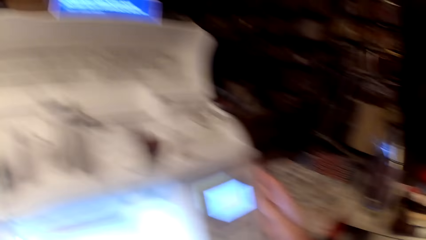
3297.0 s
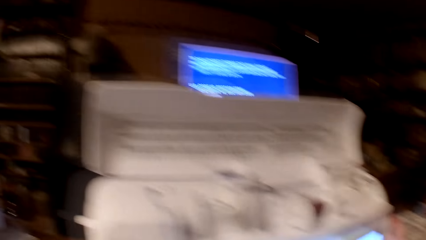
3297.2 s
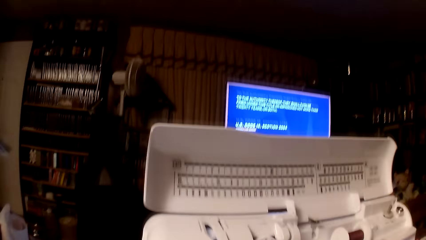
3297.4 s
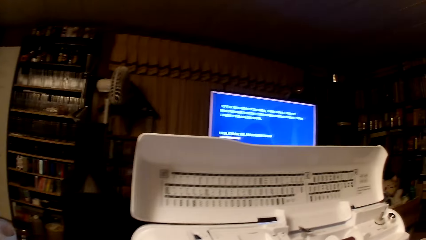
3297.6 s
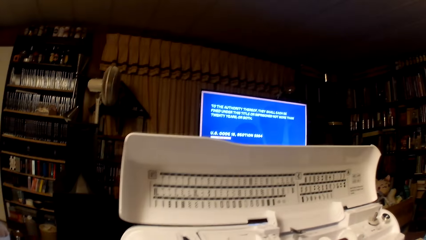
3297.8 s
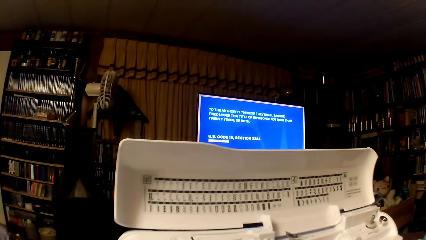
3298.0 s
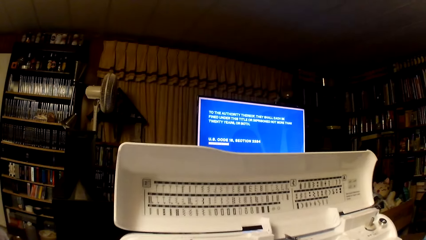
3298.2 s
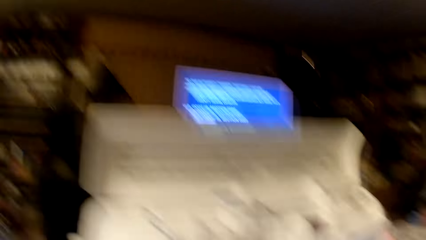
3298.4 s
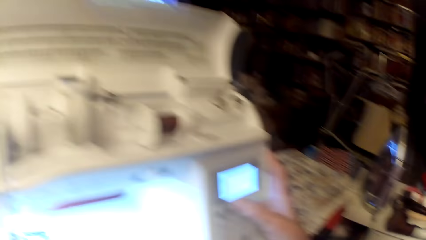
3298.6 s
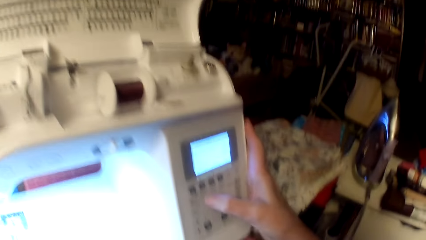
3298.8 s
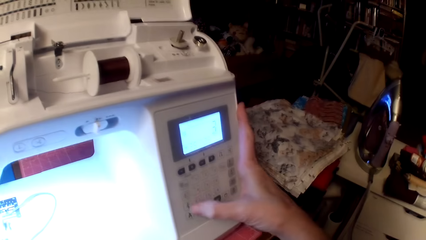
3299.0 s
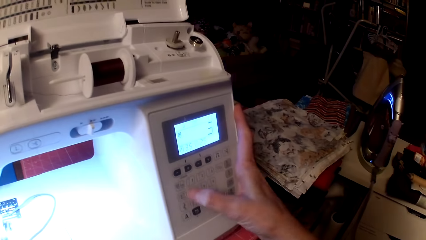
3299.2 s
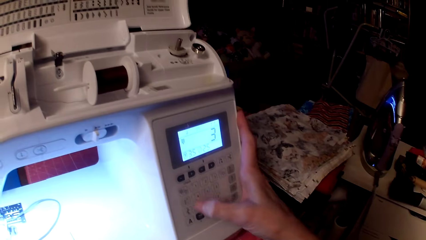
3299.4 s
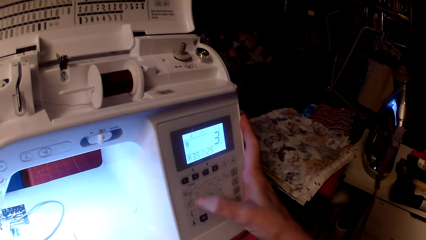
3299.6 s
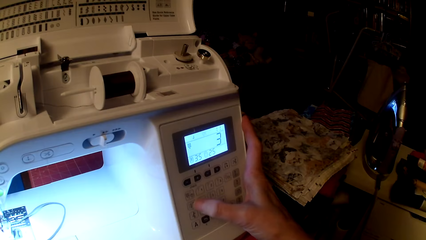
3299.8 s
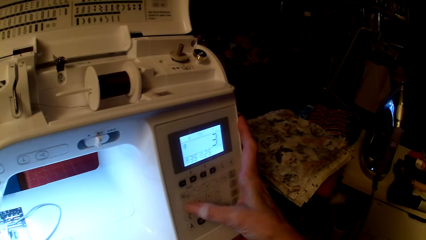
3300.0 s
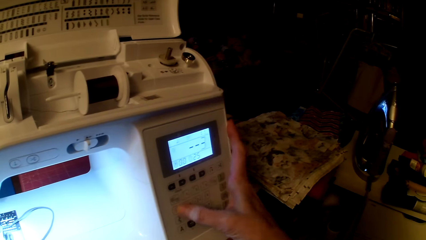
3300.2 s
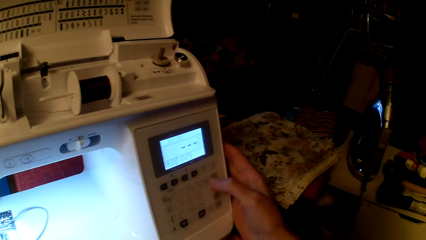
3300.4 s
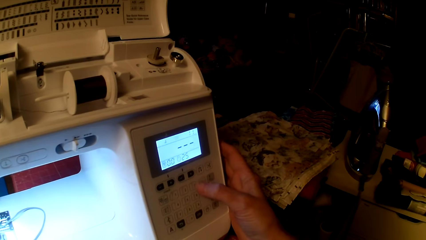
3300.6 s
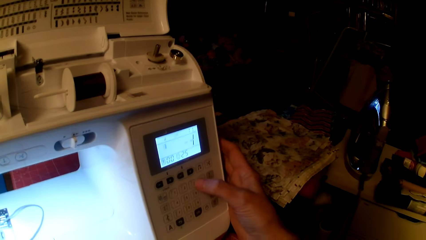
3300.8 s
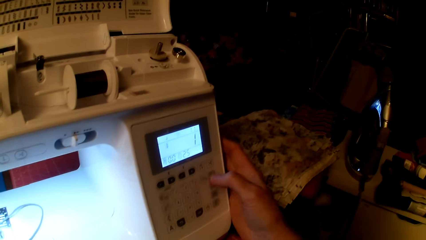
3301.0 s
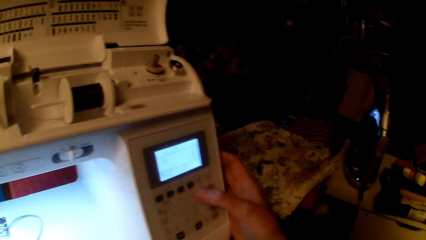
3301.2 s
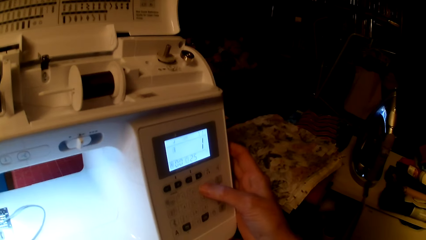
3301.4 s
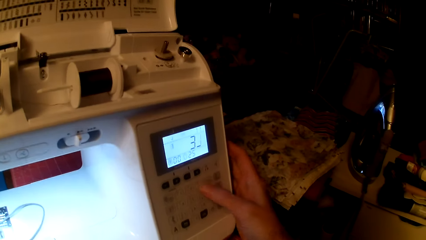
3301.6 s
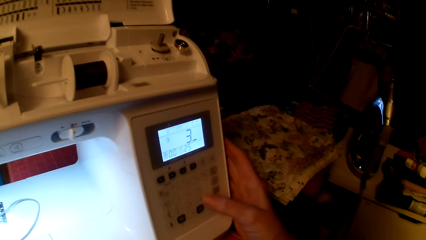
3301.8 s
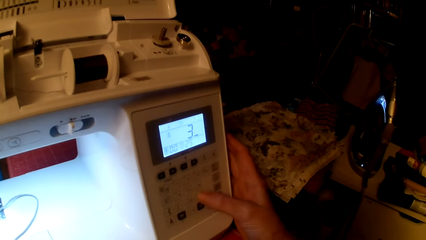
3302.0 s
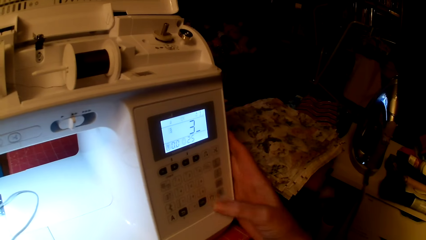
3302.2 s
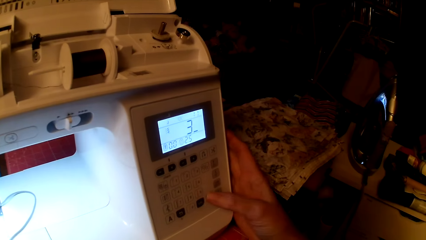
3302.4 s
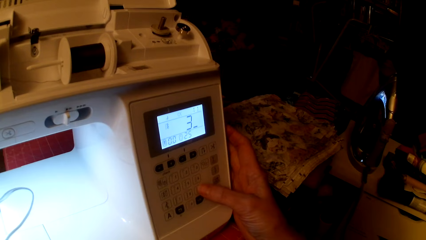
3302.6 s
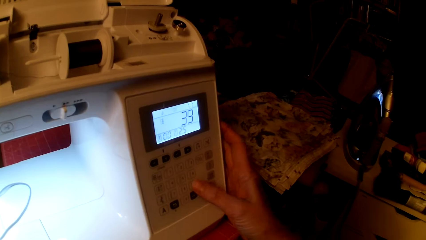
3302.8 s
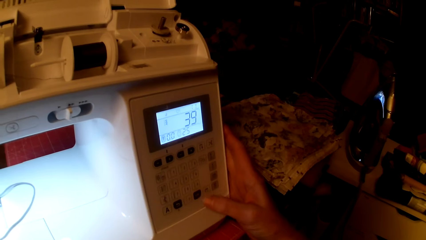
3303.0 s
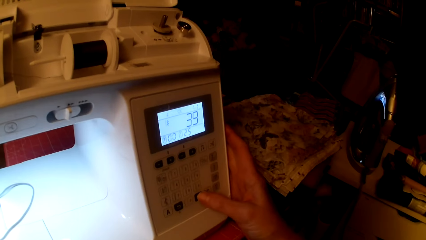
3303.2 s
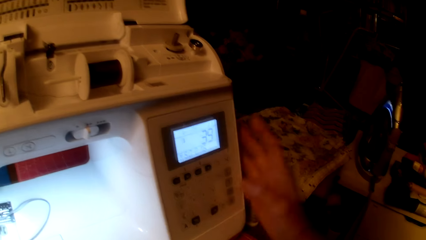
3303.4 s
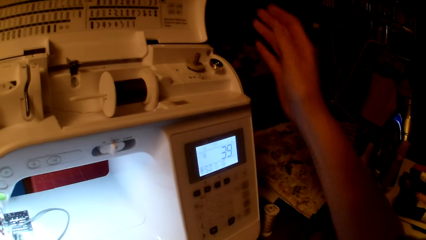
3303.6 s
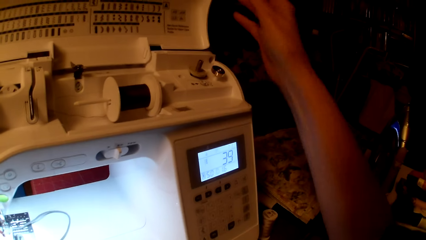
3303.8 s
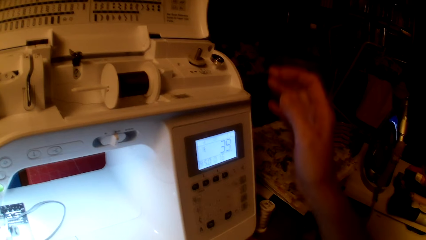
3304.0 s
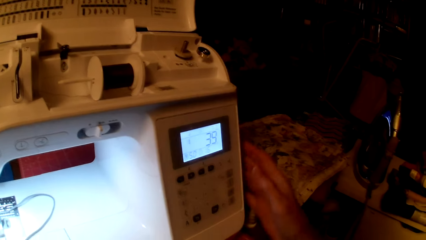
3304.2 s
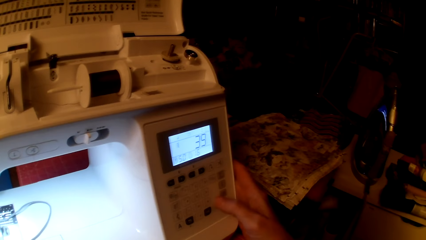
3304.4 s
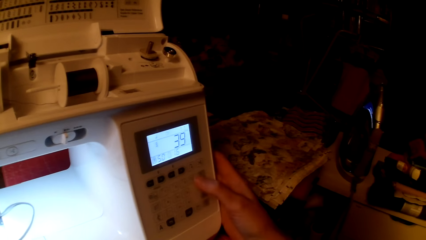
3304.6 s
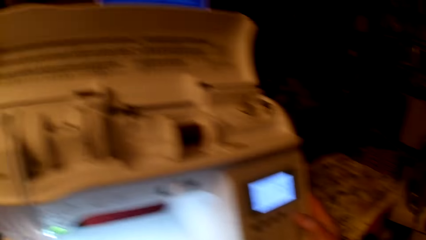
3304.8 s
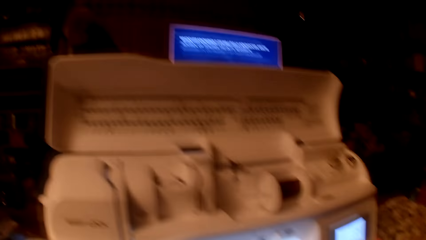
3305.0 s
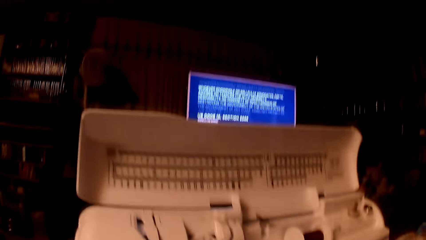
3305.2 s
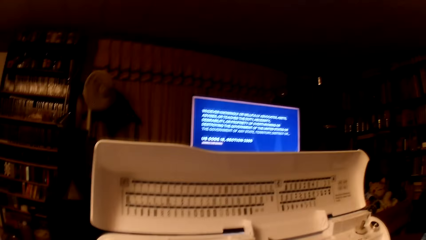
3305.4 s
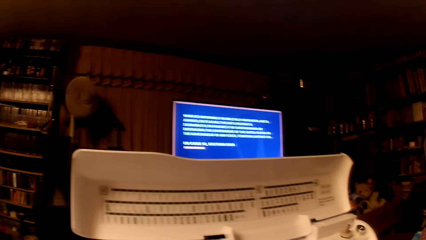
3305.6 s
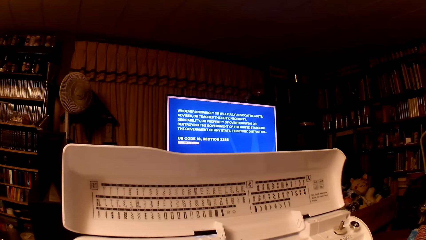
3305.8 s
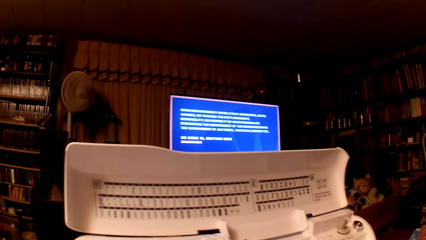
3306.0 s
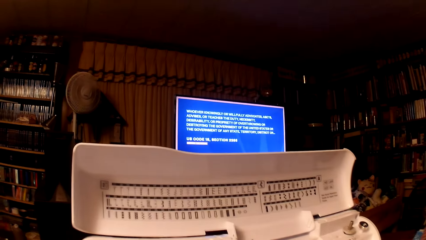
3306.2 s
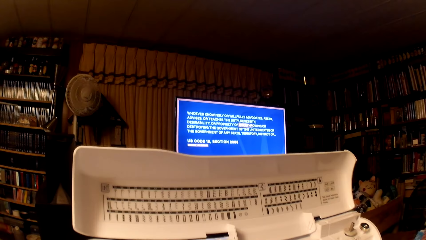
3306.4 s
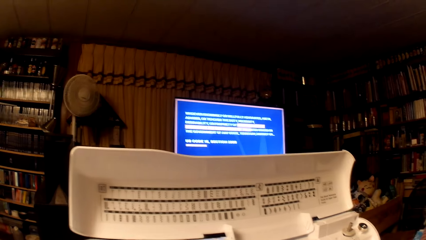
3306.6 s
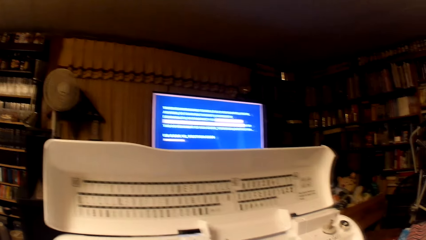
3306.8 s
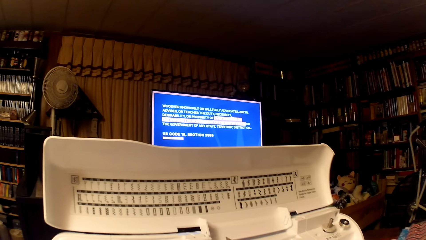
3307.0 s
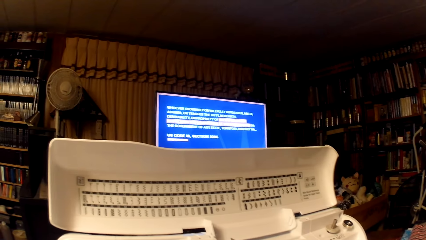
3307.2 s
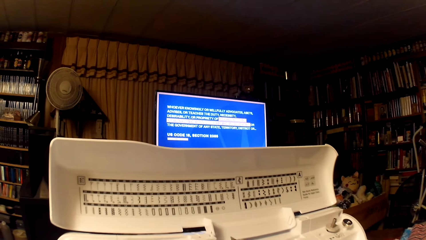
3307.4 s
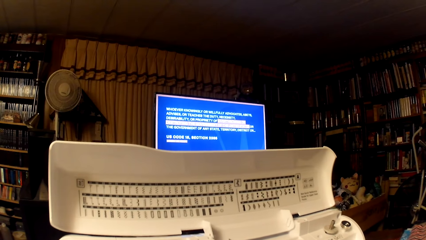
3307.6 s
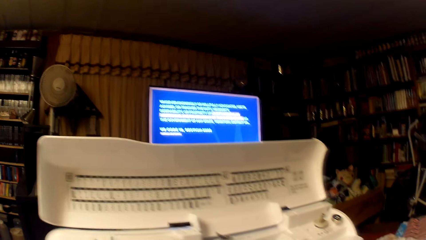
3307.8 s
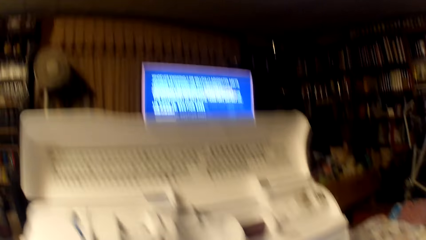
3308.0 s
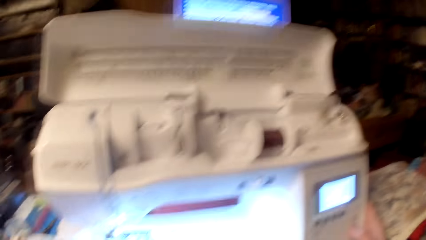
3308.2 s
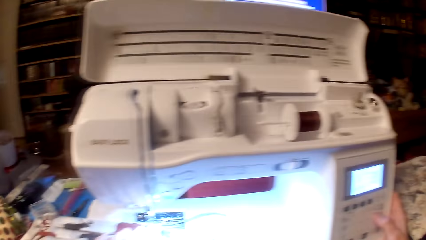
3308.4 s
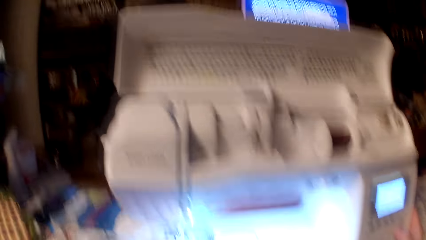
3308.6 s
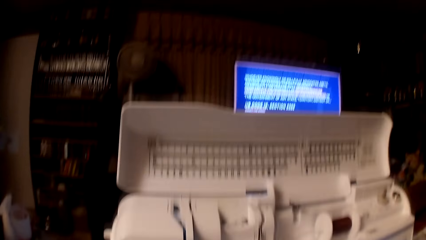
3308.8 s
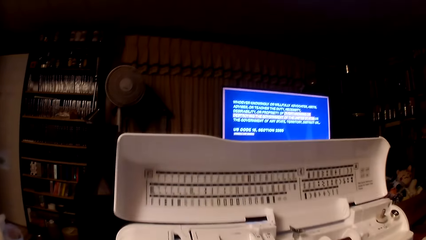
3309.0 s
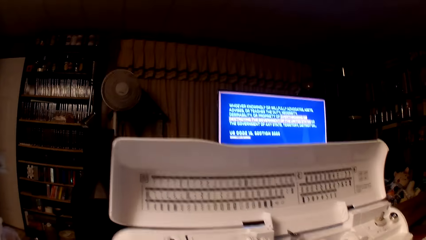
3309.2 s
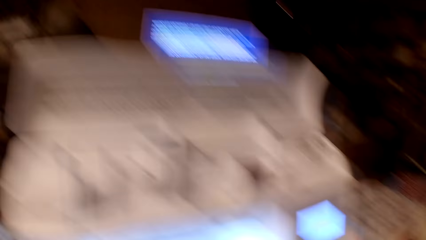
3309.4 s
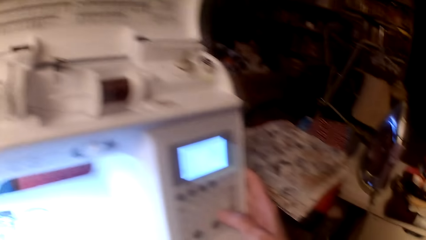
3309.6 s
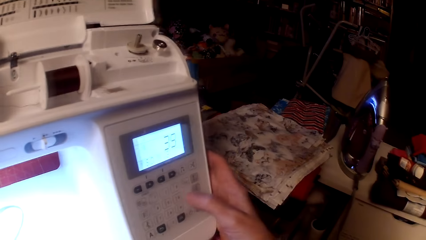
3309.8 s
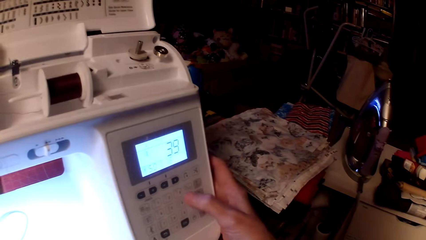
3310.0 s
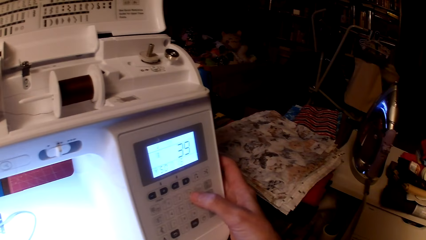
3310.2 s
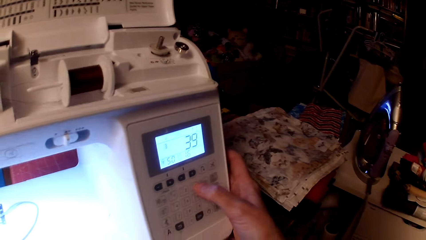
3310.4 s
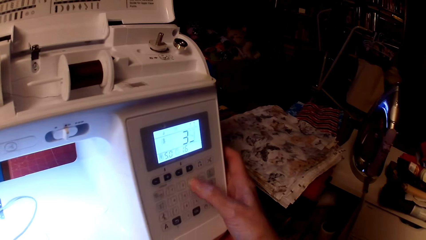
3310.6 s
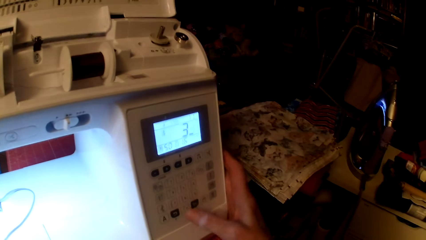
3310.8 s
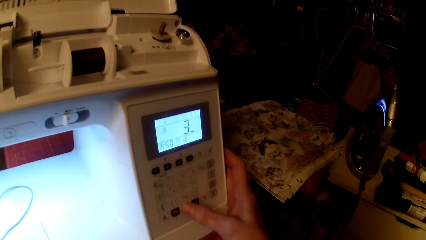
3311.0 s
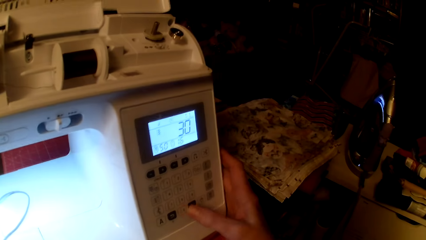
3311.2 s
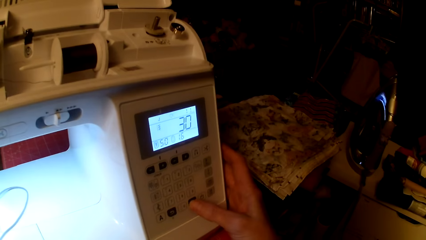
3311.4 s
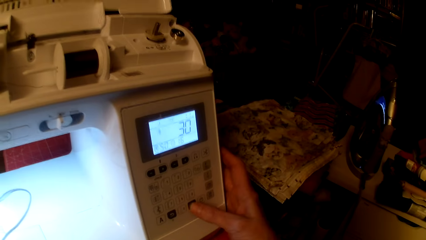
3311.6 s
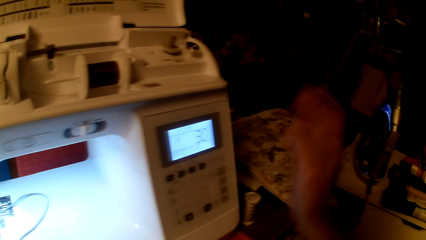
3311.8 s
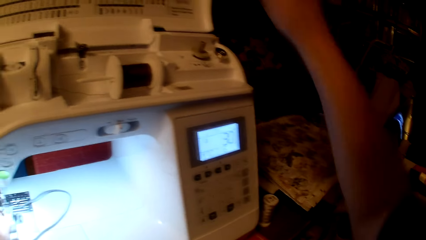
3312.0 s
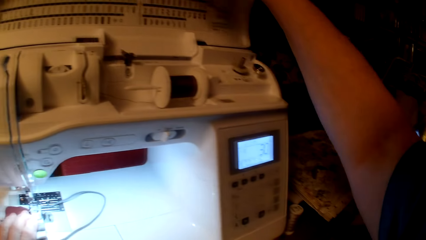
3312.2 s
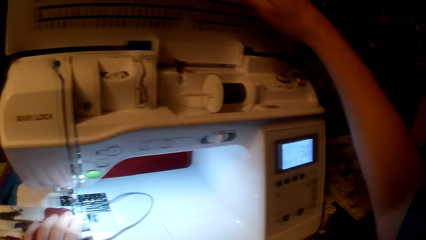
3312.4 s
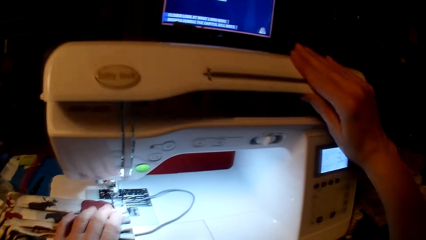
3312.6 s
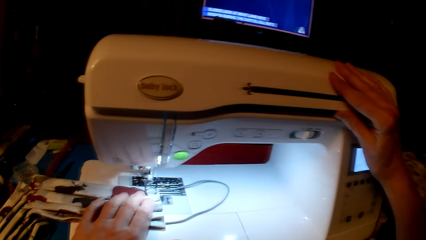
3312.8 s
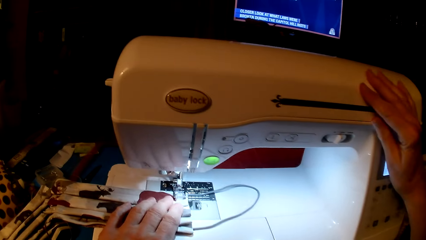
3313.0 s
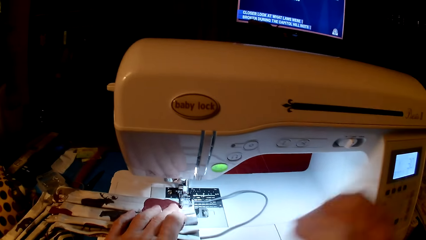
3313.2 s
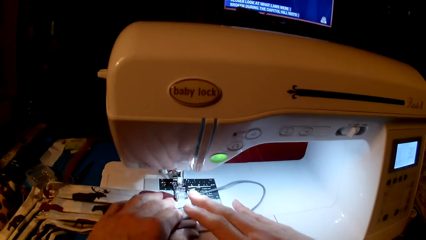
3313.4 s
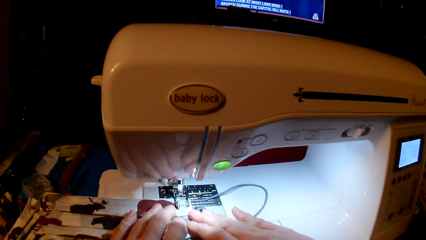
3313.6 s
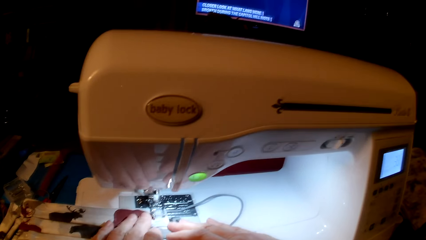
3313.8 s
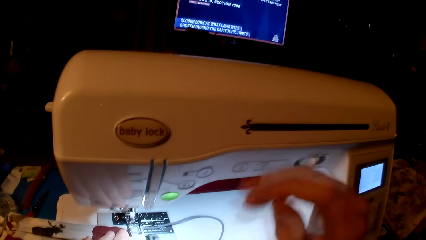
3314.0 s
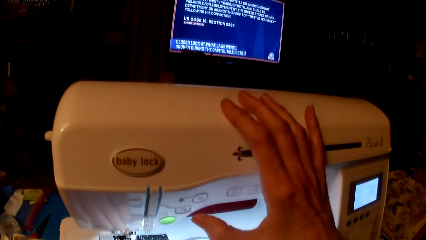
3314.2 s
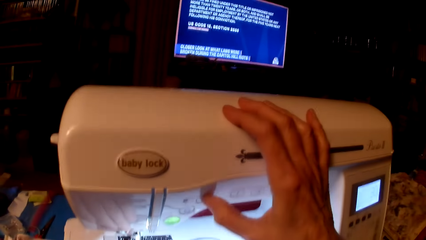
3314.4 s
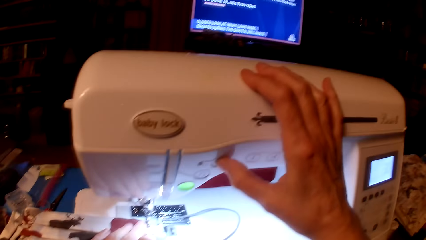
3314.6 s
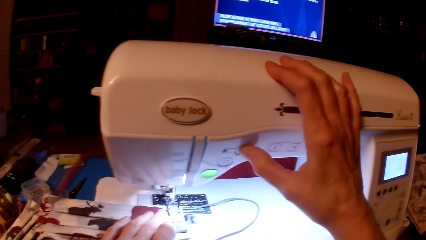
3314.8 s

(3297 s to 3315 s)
The camera wearer sets the sewing machine. They press the sewing machine. They look around. They watch television. They set the sewing machine and press the sewing machine. They close the sewing machine top. They sew the mask.
